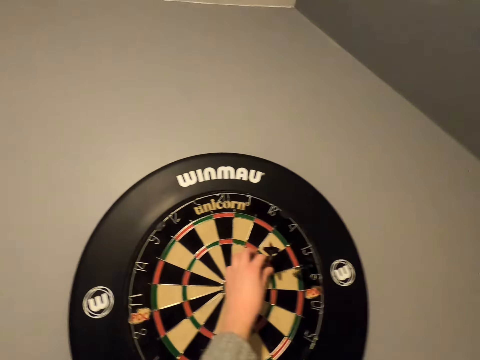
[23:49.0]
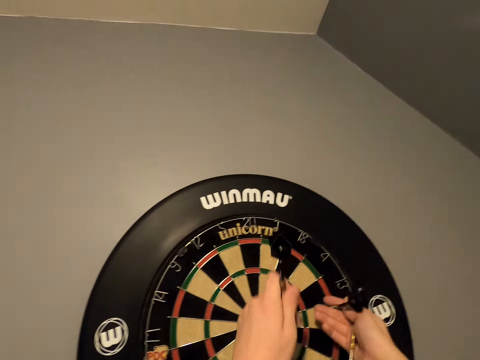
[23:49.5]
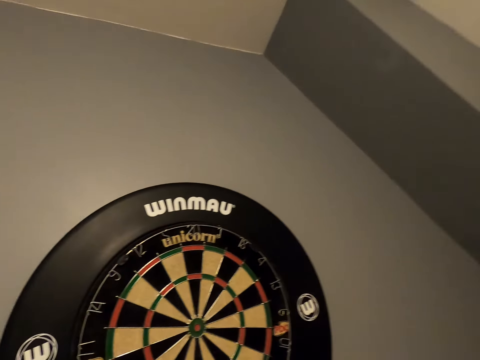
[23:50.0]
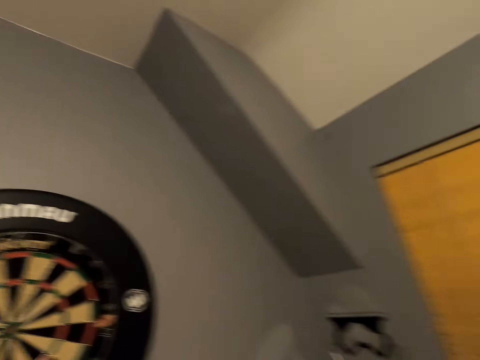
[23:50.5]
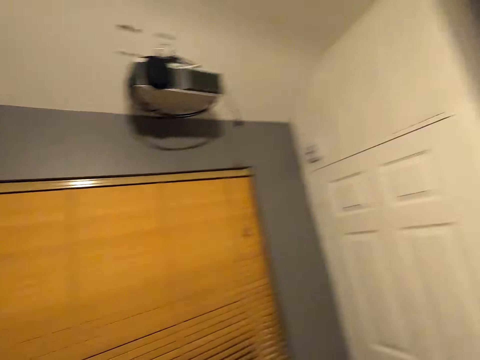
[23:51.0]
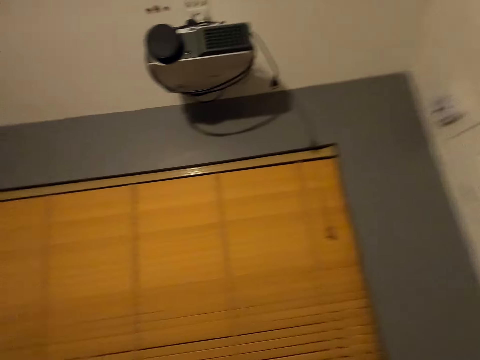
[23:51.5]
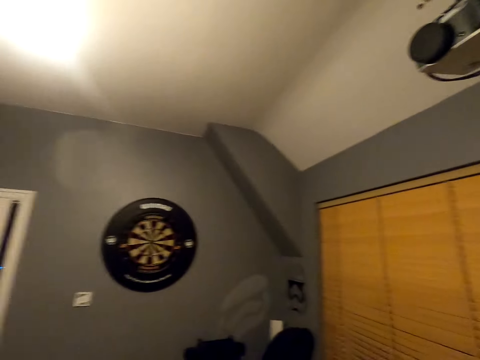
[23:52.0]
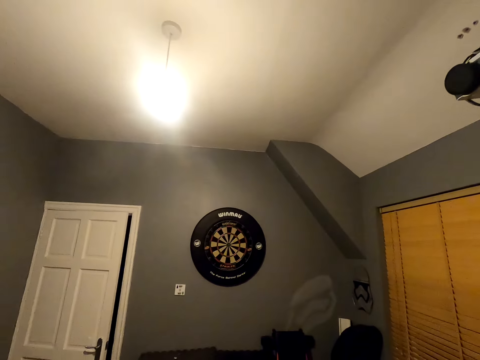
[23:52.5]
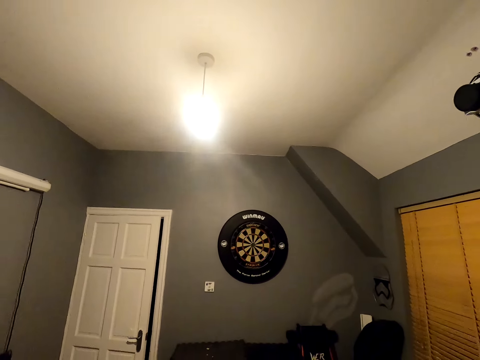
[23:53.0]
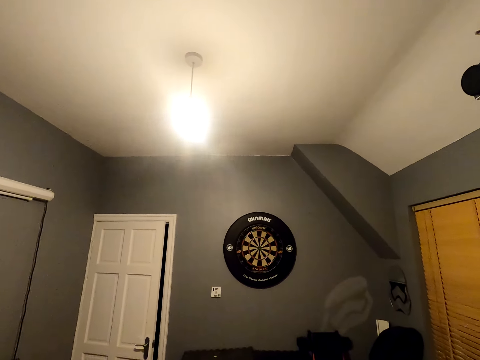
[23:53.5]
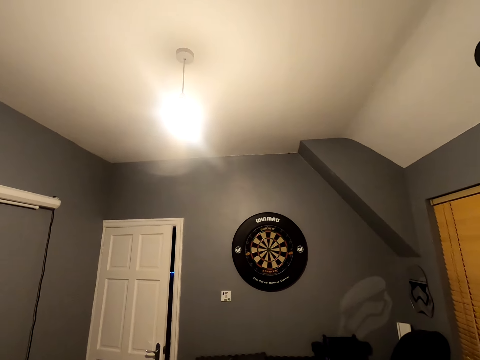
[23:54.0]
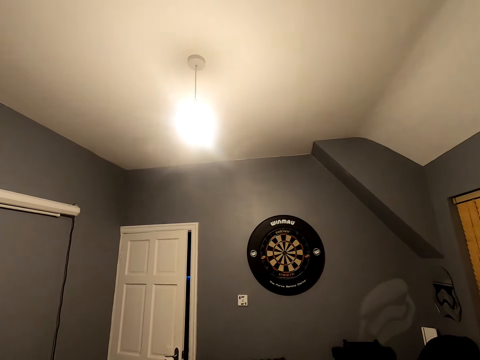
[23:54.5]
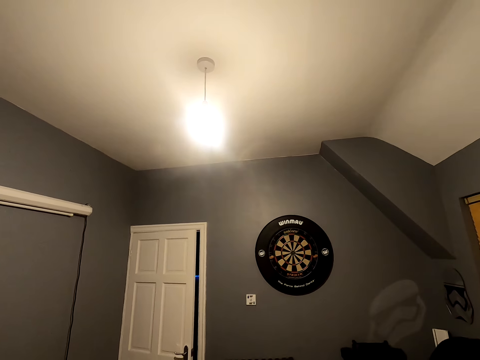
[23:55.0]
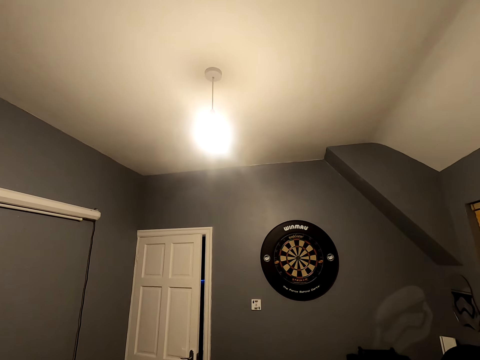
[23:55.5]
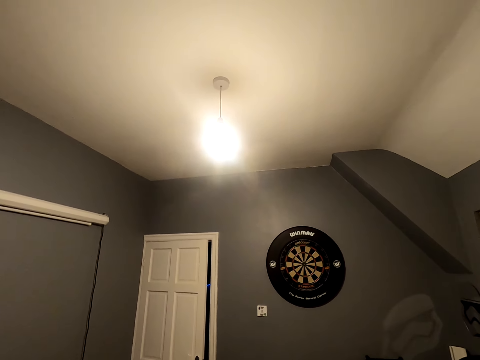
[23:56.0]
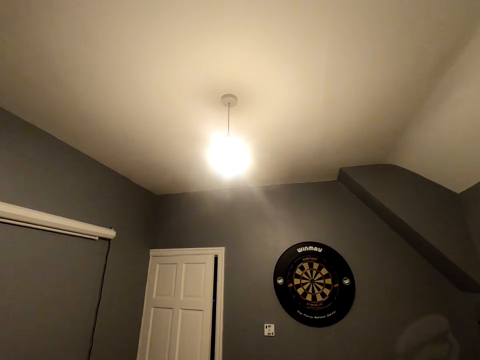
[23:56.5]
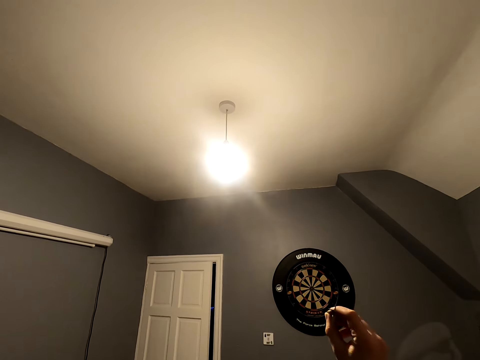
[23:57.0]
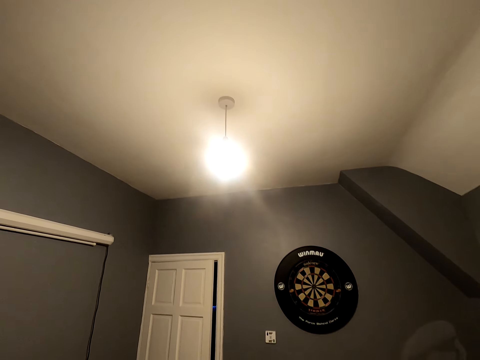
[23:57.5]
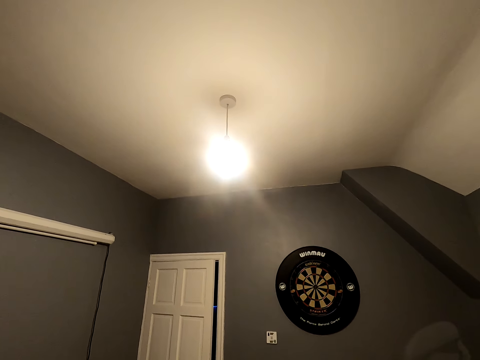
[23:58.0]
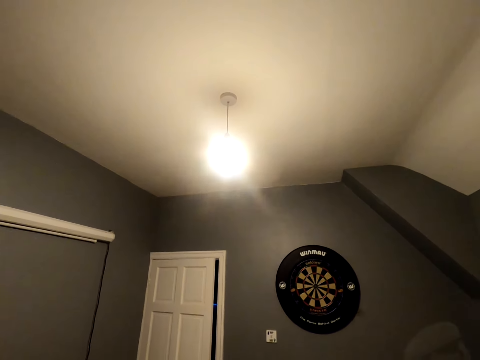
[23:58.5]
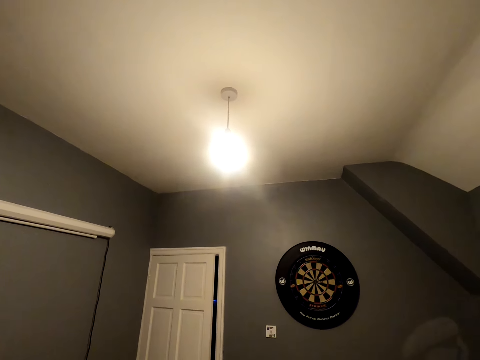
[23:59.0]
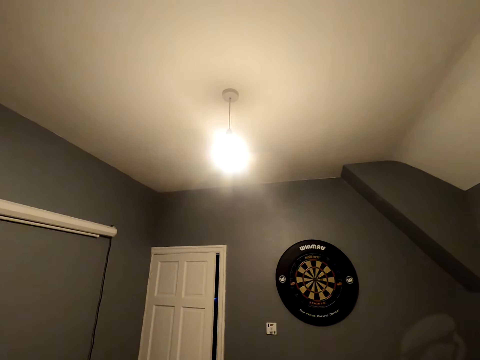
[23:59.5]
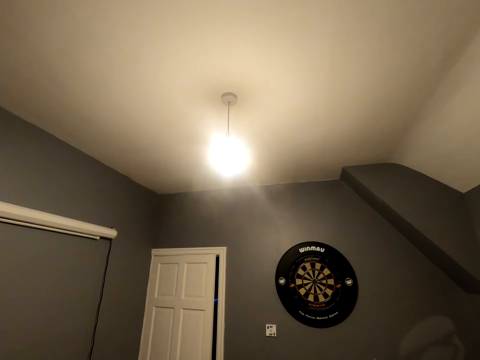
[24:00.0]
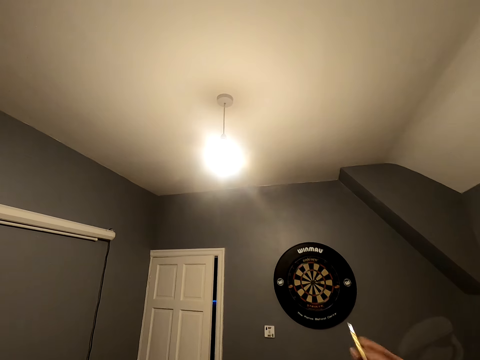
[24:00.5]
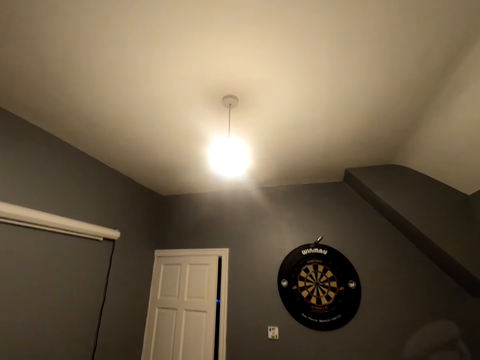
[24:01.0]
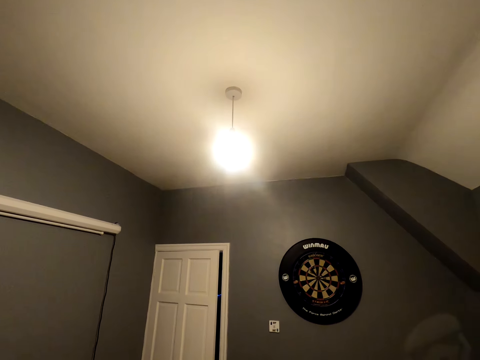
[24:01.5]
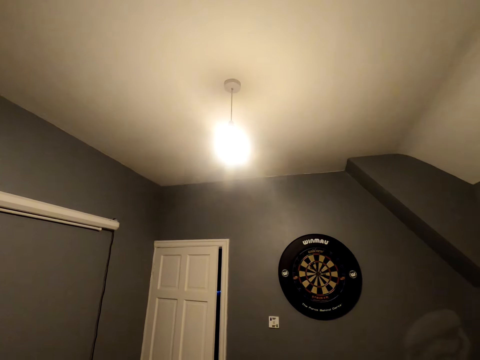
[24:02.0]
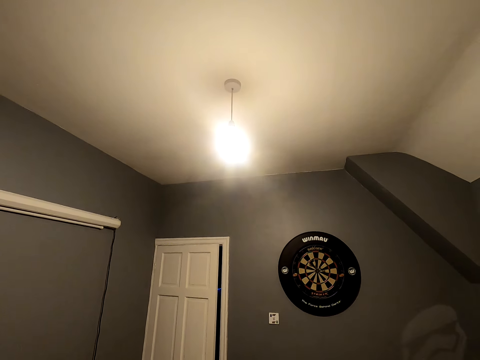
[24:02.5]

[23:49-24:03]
The camera wearer picks up the dart on the dartboard. They walk back to their position in the room. They turn around. They look at the dart board. They position the dart. They throw the soft tip dart. They position the dart and throw the dart.

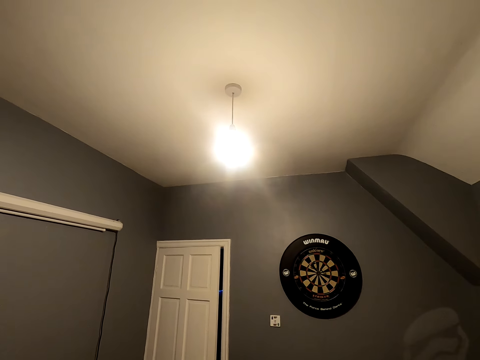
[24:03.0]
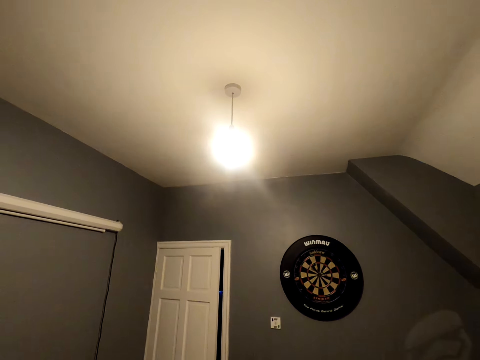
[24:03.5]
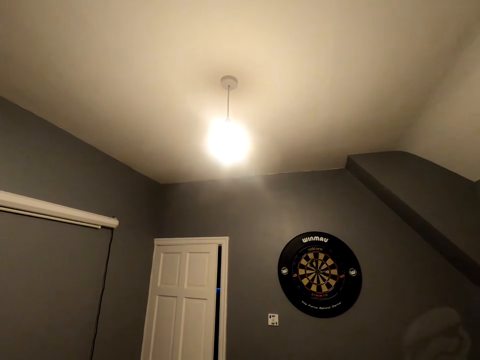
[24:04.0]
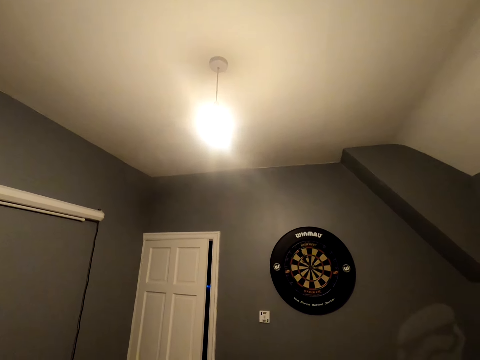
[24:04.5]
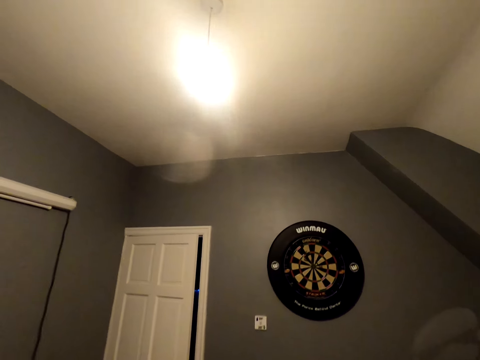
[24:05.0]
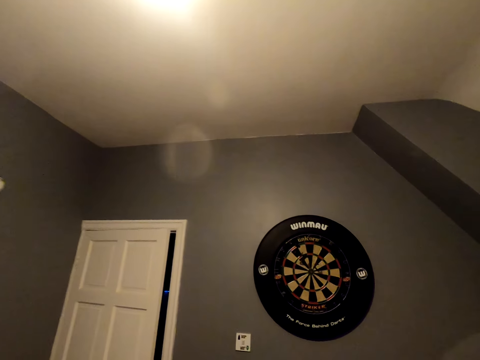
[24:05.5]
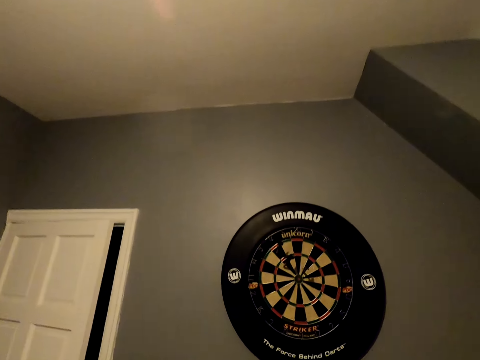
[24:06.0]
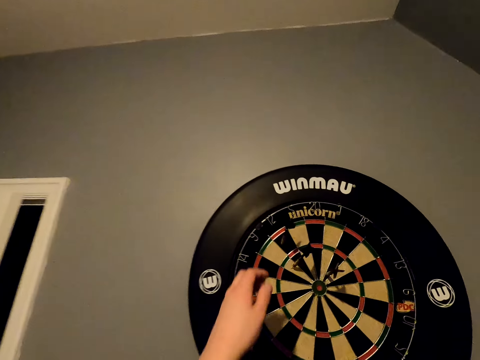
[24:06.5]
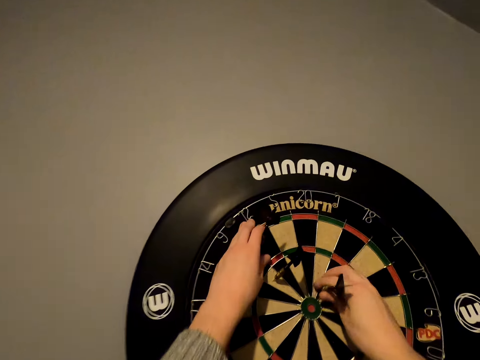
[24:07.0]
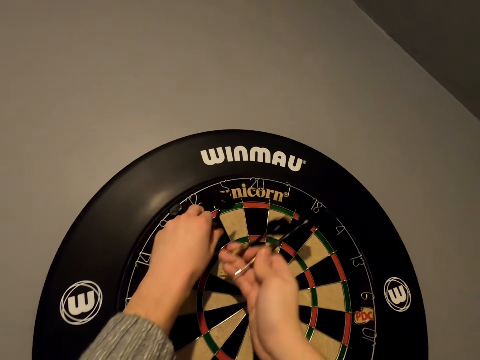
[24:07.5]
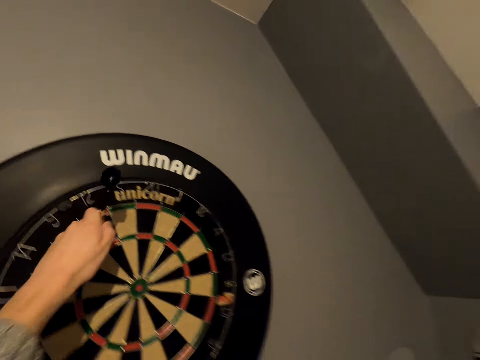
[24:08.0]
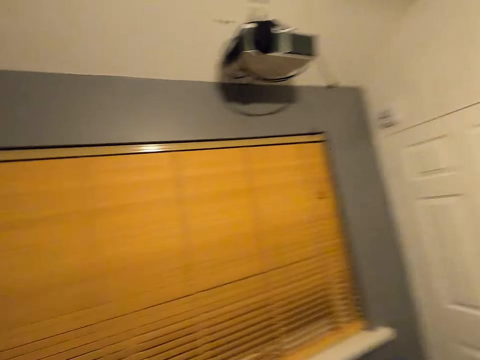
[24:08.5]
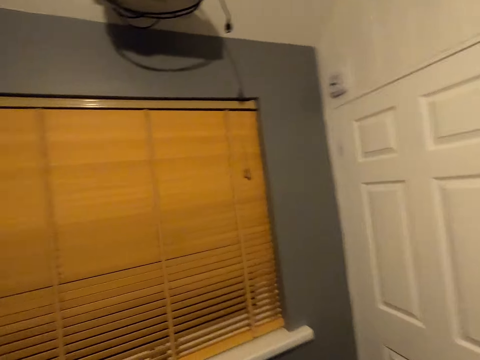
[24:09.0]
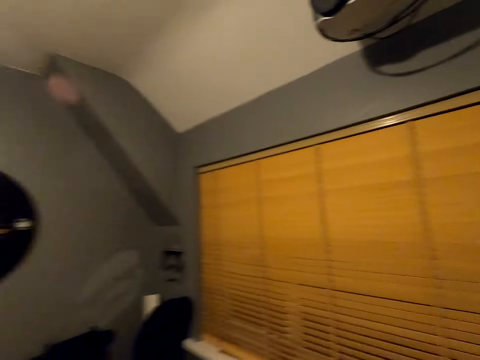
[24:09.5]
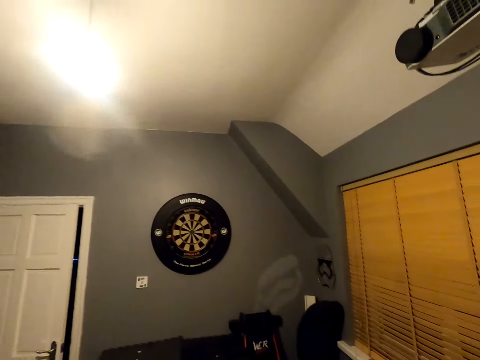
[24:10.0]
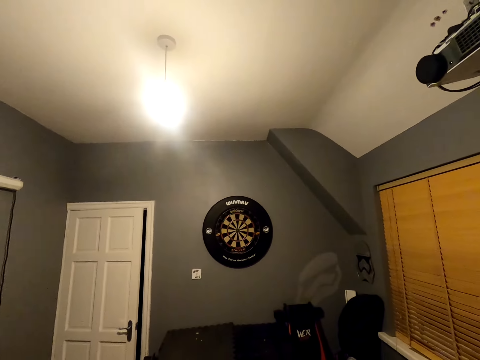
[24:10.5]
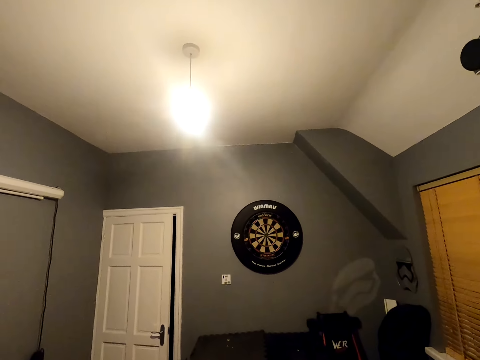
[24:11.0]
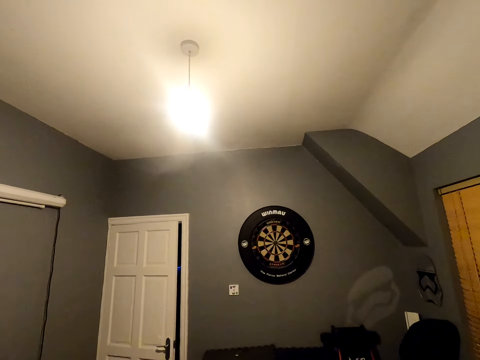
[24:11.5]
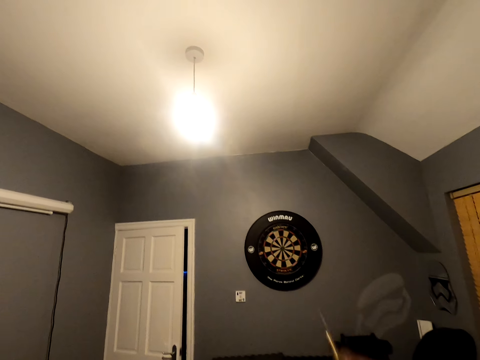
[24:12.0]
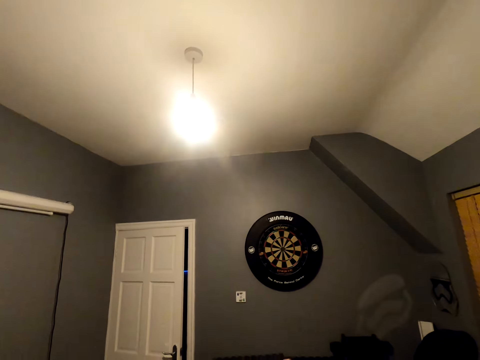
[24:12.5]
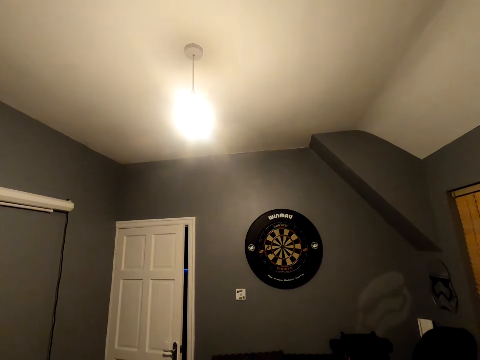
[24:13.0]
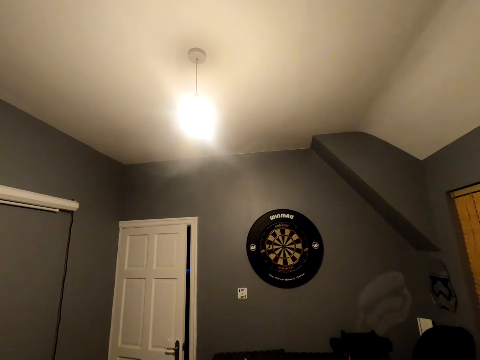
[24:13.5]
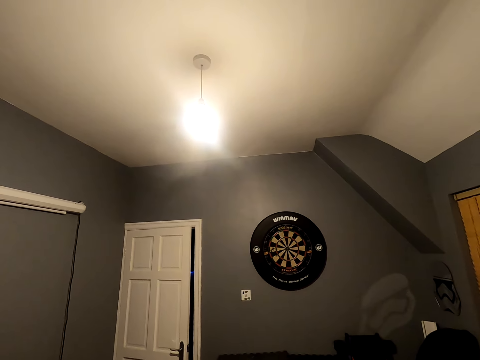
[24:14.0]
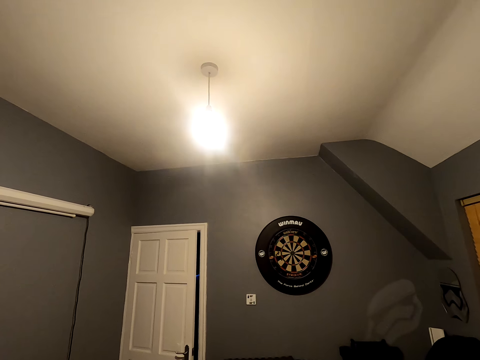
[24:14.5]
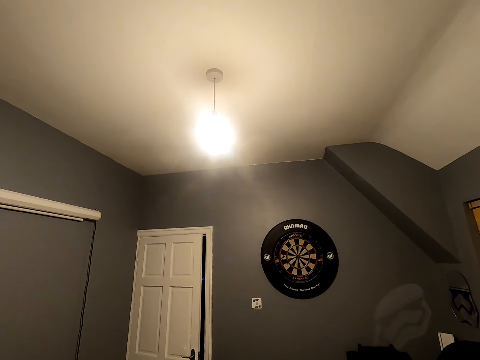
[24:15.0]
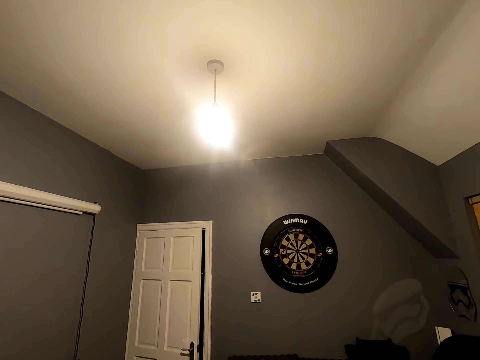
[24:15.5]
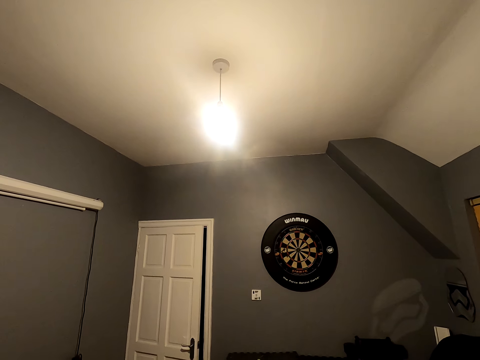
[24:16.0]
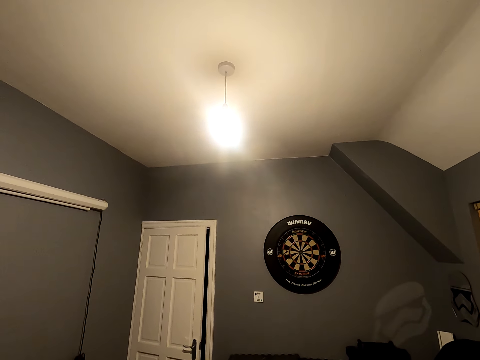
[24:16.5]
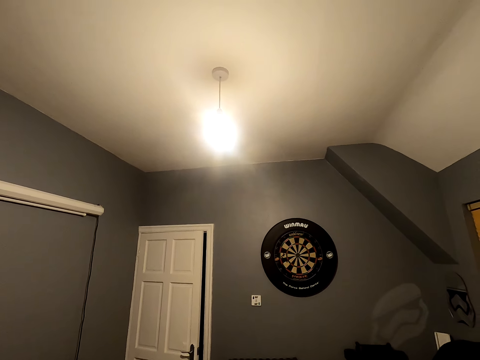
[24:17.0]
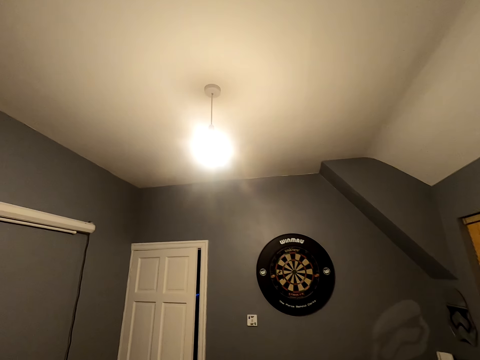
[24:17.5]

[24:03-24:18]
The camera wearer positions the dart and throws the dart. They walk close to the dart board. They pick up the soft tip dart from the dartboard. They walk back towards the door in the room. They turn around. They position the dart. They throw the soft tip dart. They look at the dartboard.
